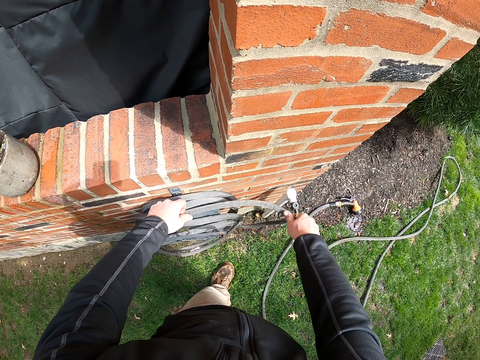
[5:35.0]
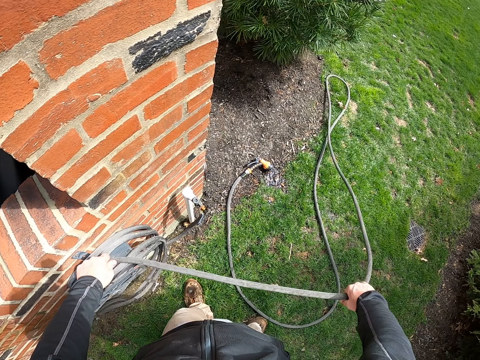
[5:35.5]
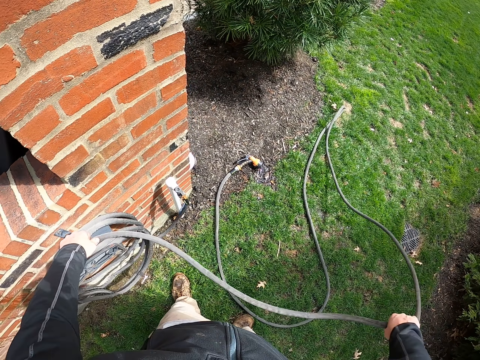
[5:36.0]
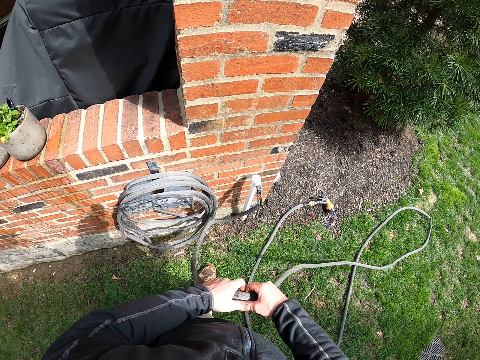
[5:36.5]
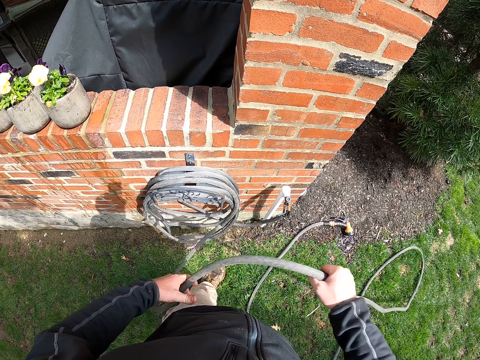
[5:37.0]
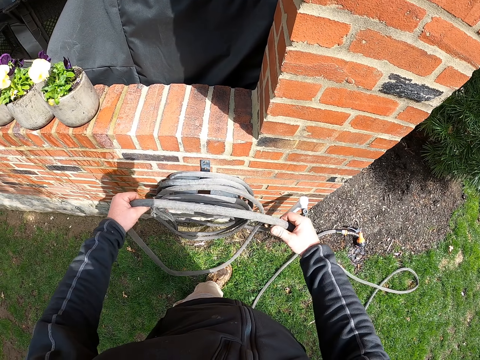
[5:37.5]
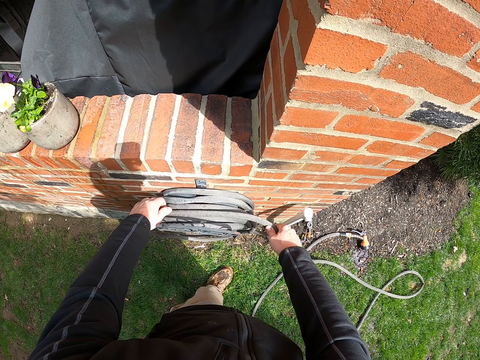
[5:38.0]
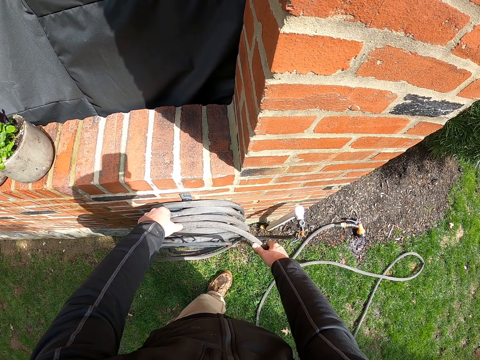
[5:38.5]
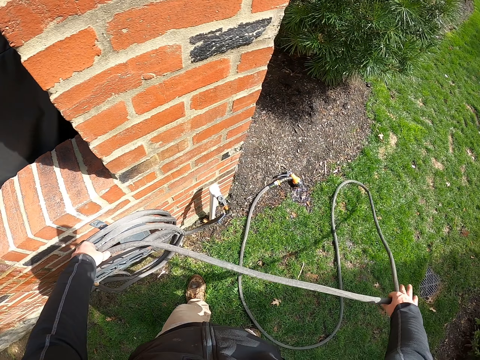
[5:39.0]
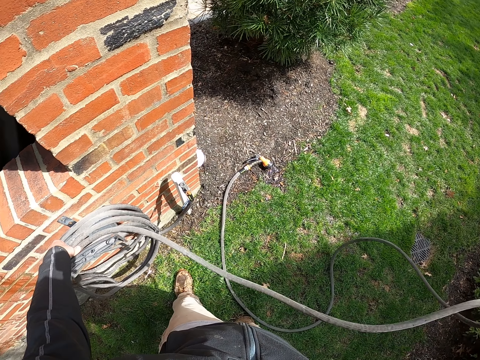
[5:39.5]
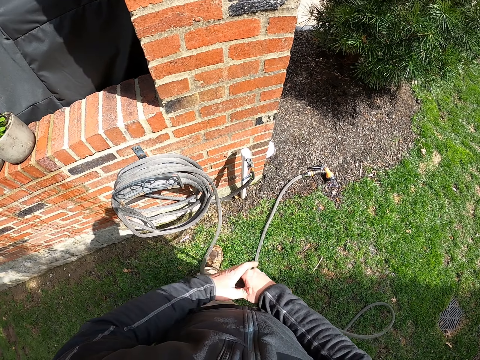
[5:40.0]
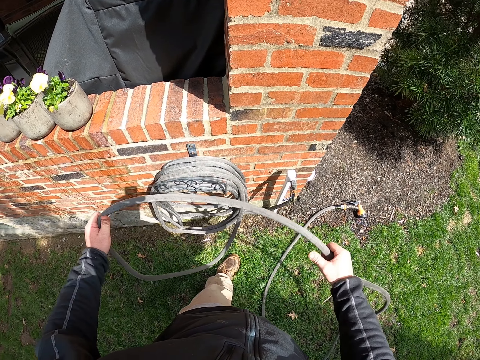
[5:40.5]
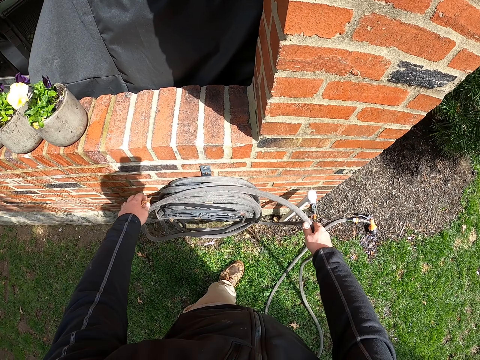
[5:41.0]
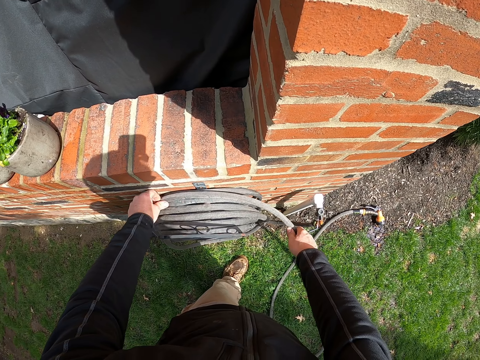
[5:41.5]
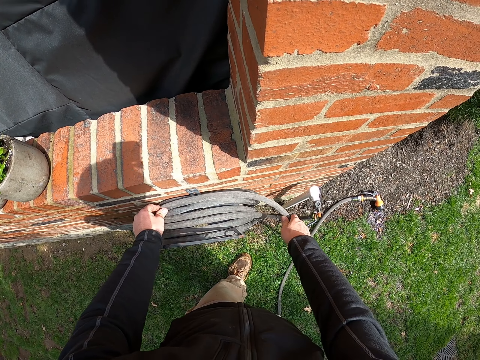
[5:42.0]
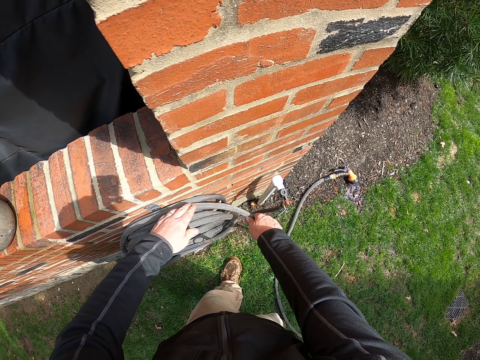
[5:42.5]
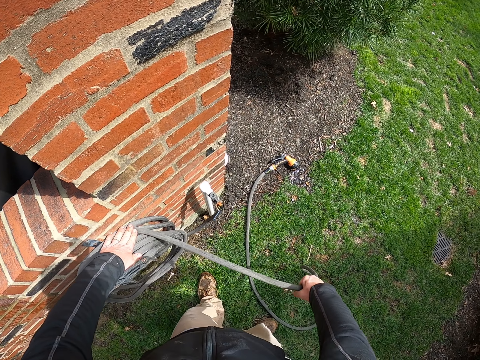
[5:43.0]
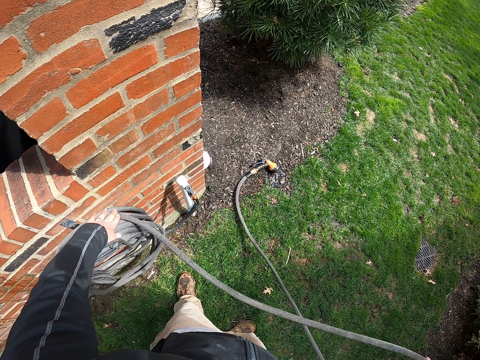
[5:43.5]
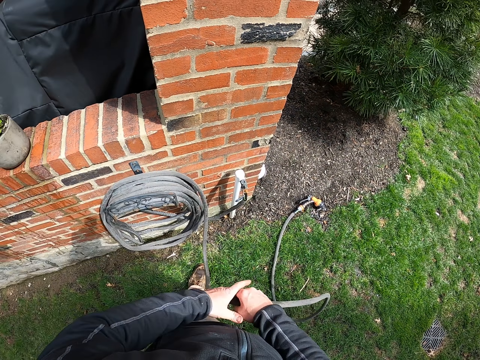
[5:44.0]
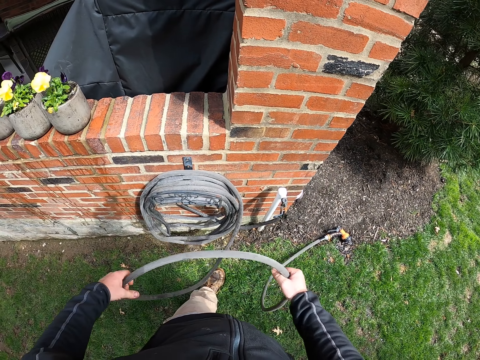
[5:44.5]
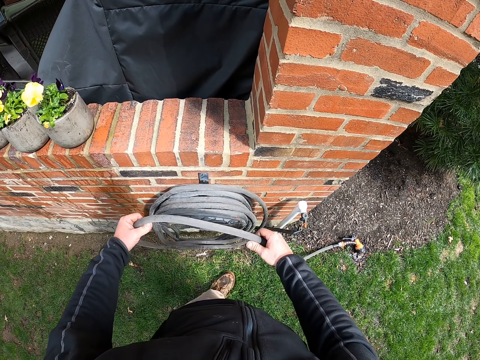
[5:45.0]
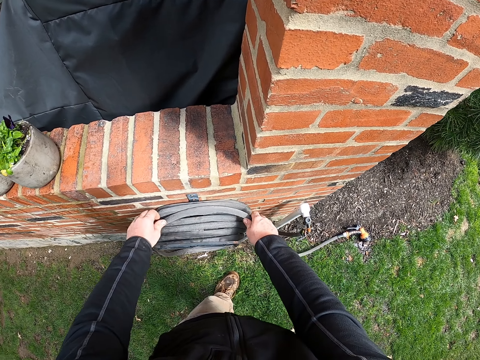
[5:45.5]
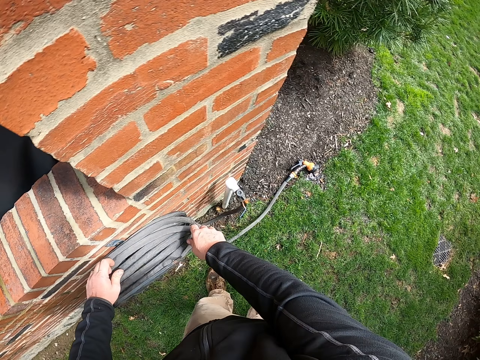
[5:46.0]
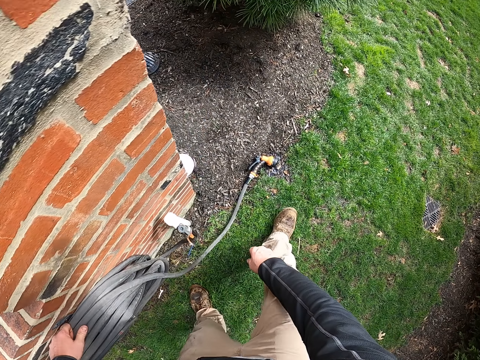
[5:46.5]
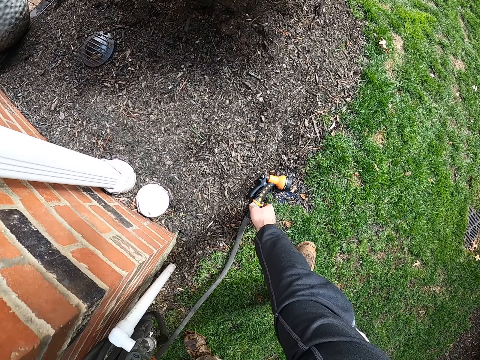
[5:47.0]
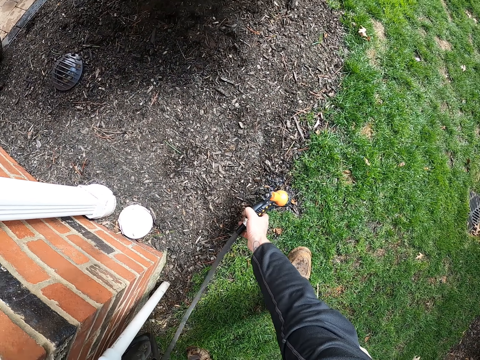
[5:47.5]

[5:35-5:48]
The camera wearer coils the hose pipe.

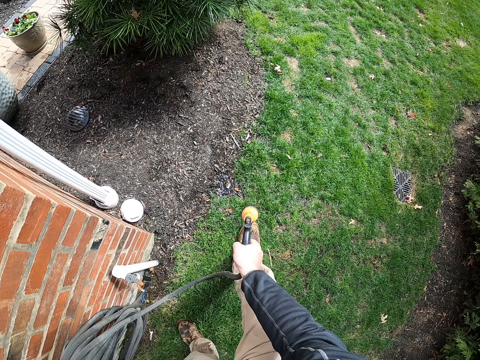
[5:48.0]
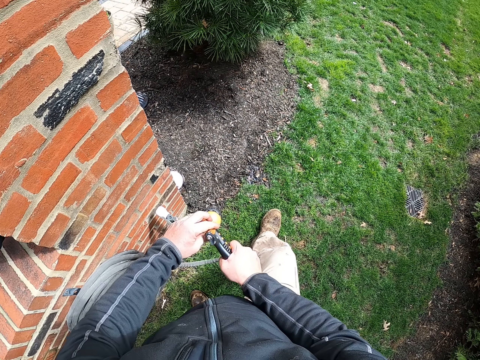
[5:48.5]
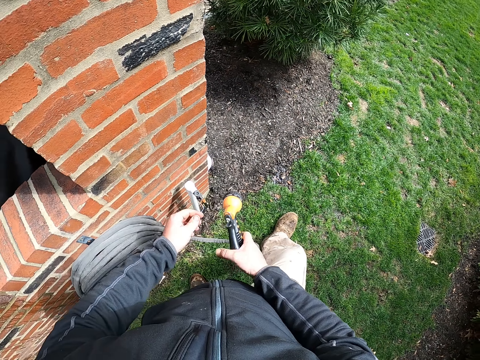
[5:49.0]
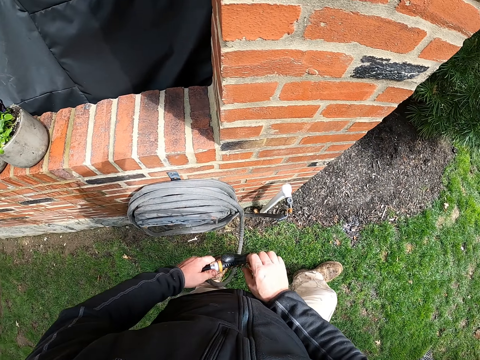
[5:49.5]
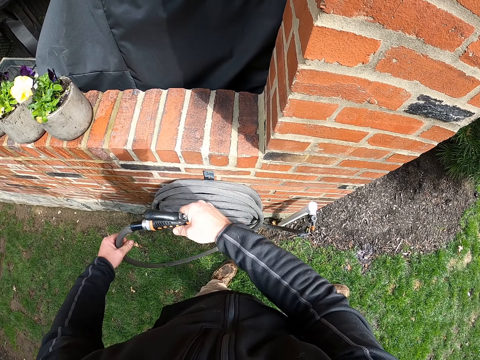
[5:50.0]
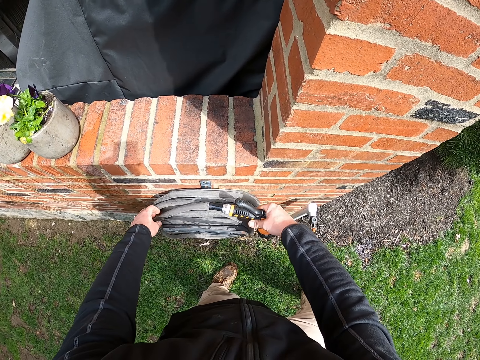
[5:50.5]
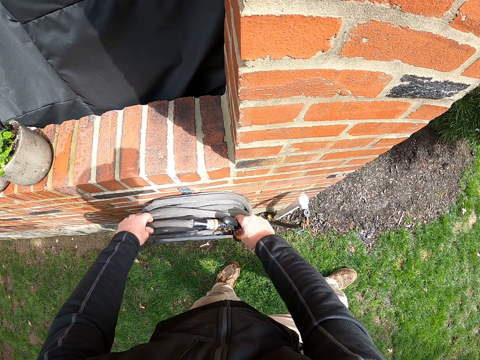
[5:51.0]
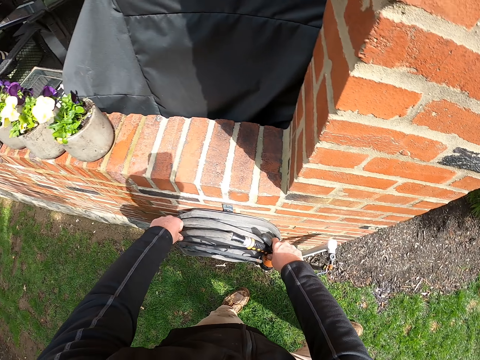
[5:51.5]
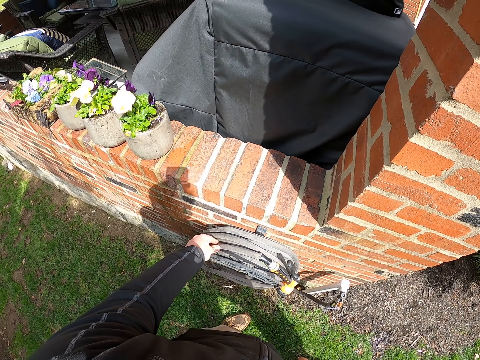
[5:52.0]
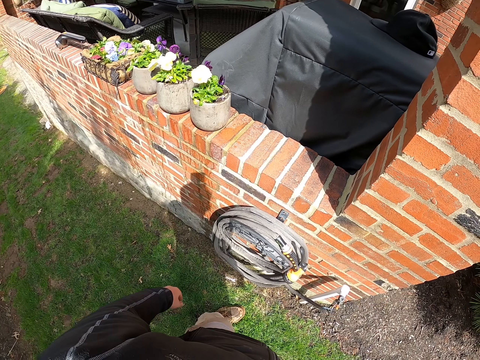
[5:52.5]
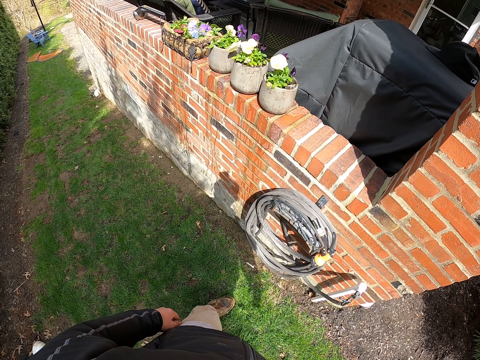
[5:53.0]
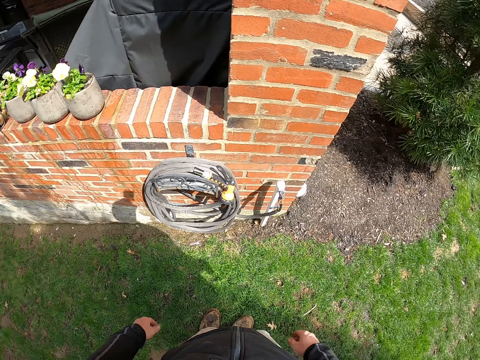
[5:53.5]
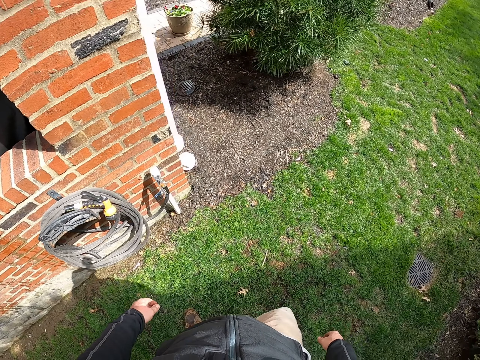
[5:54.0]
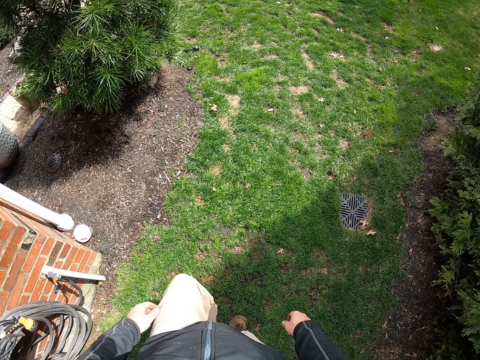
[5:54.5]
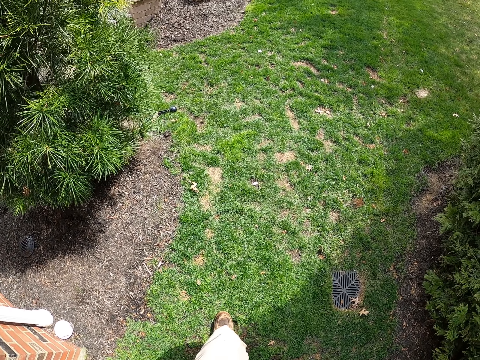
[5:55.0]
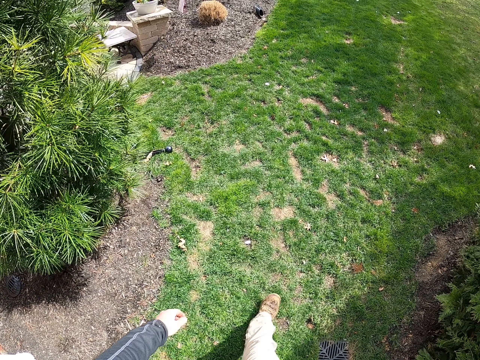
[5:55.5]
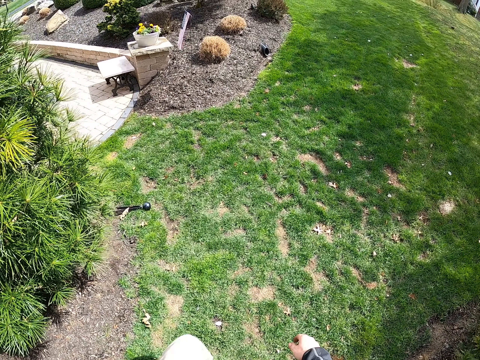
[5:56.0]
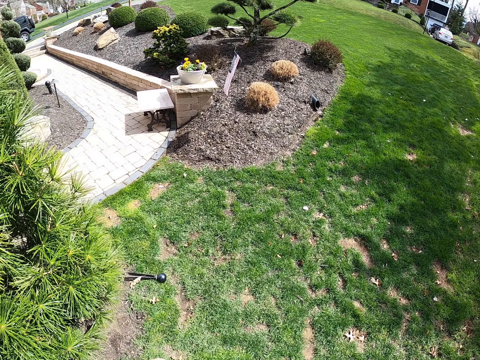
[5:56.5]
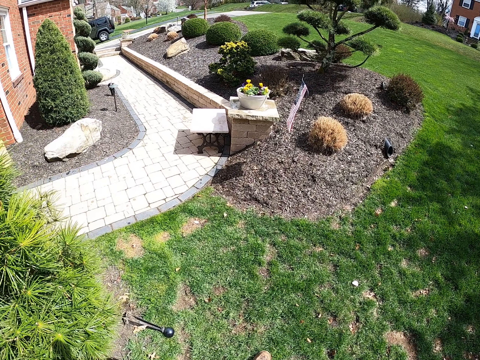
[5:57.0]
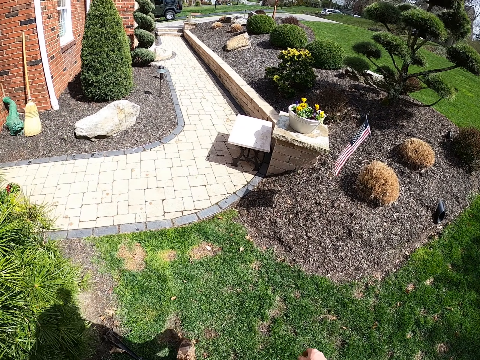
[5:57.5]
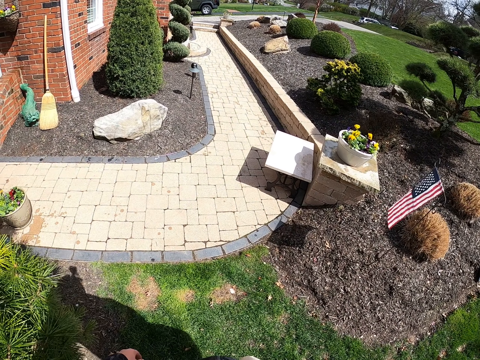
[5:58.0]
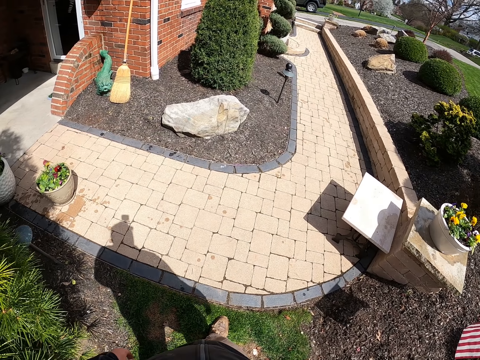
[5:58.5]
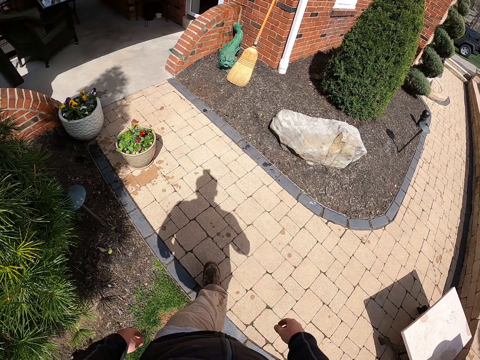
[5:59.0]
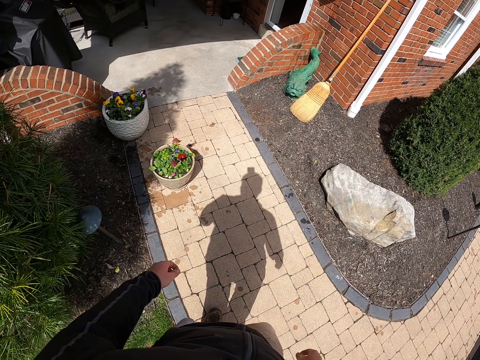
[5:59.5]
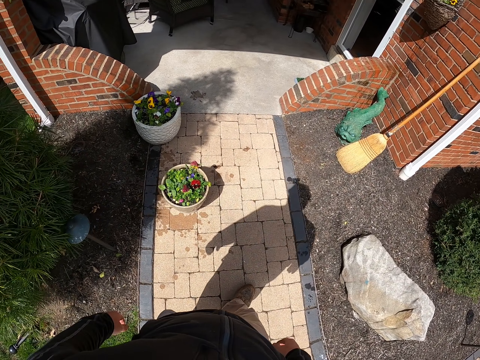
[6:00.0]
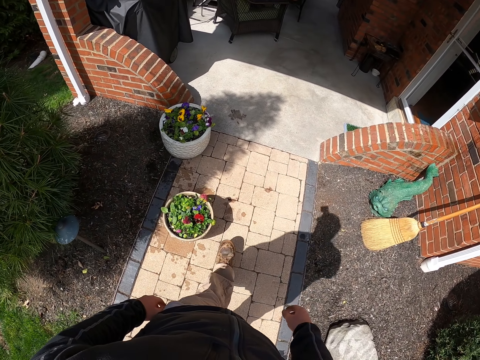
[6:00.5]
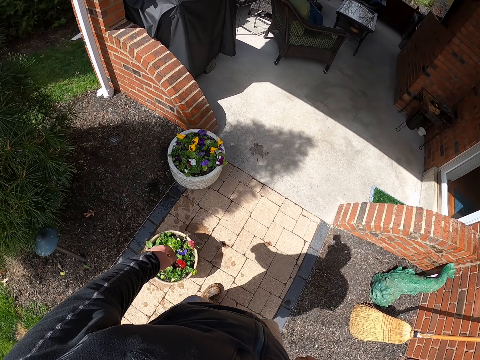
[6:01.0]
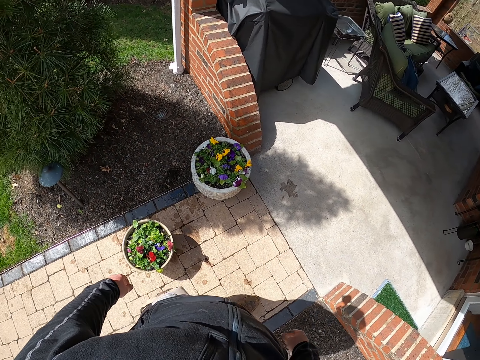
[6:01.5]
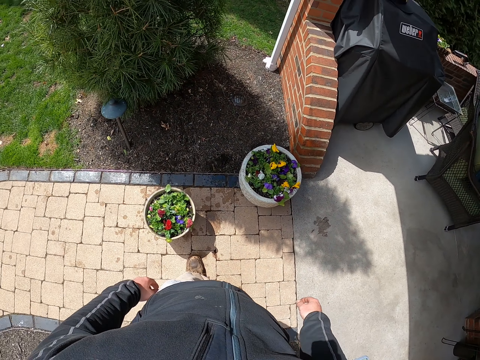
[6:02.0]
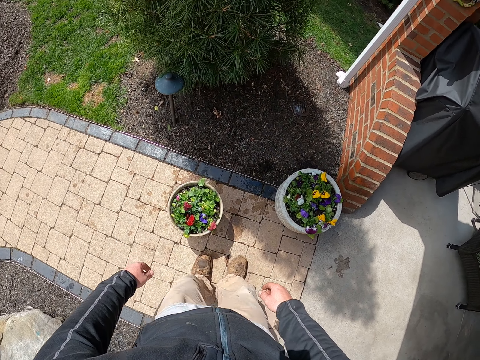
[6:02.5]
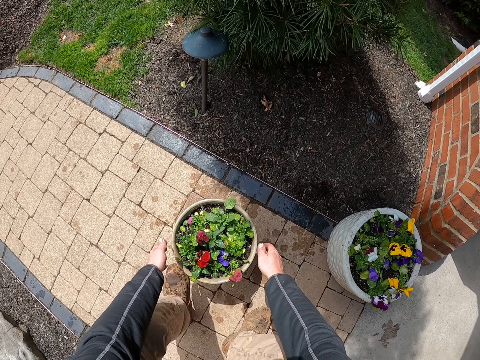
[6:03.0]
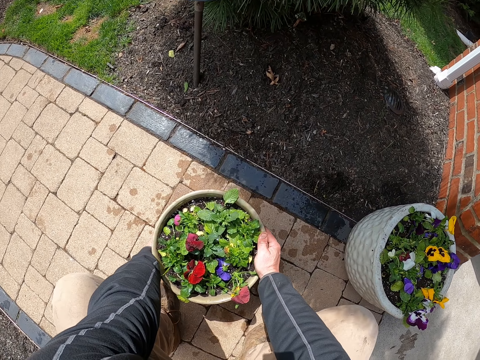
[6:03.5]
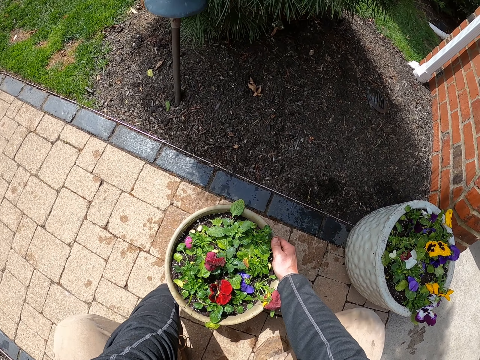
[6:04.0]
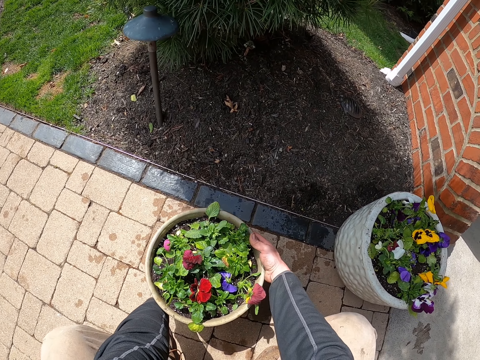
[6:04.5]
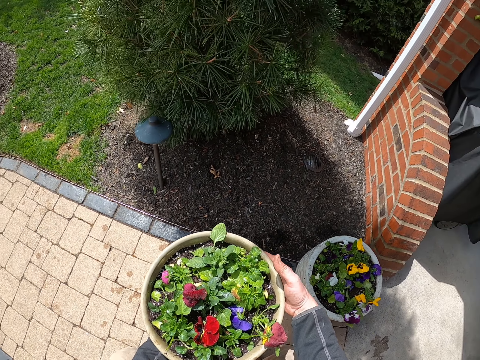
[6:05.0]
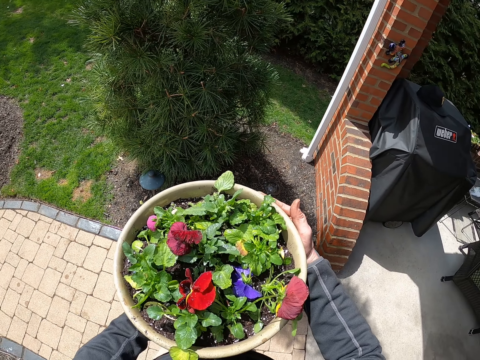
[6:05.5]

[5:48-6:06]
The camera wearer hangs the pipe. They look around, walk around, and walk back. They bend and lift the flower pot.
